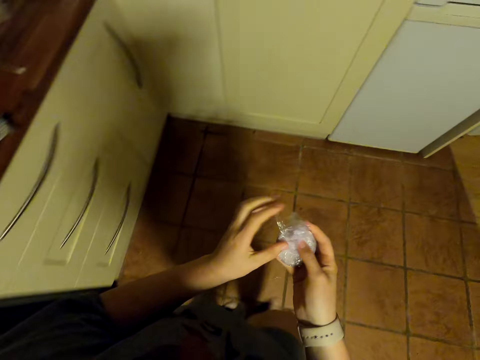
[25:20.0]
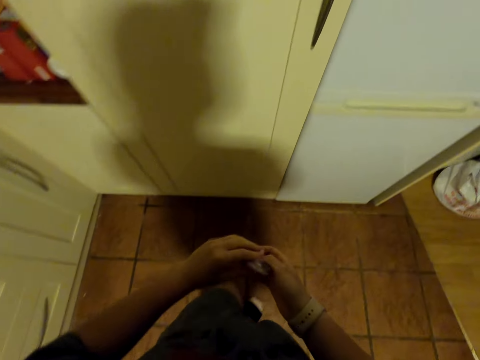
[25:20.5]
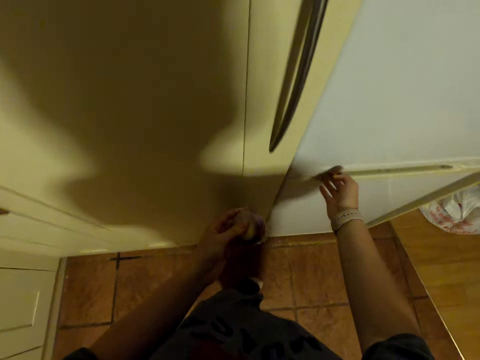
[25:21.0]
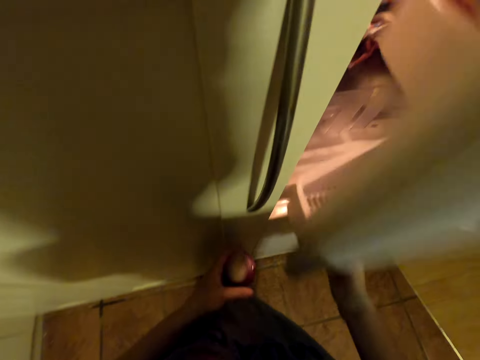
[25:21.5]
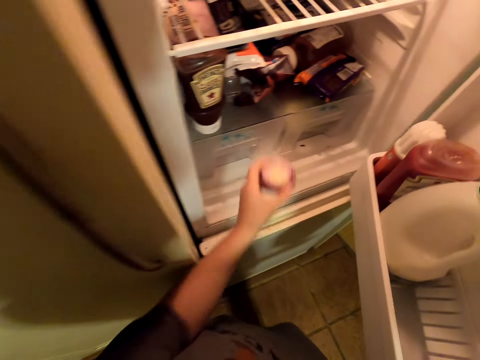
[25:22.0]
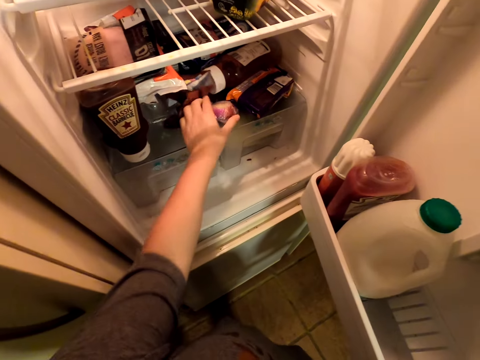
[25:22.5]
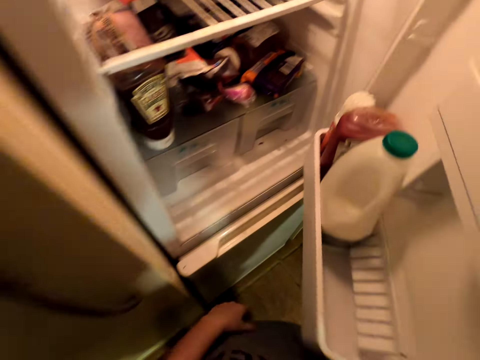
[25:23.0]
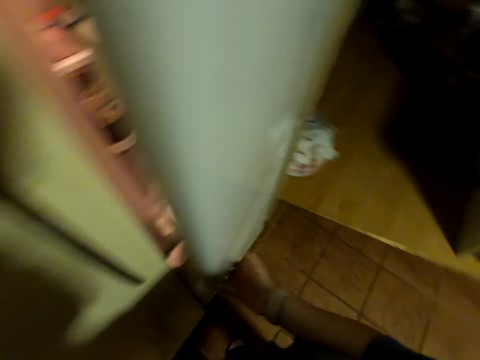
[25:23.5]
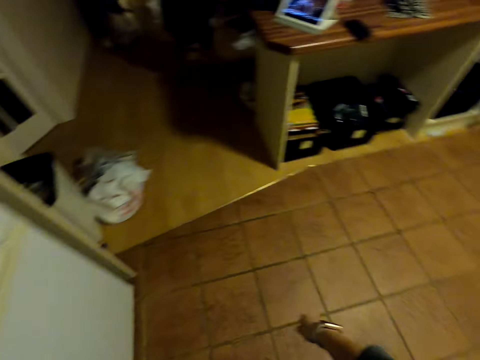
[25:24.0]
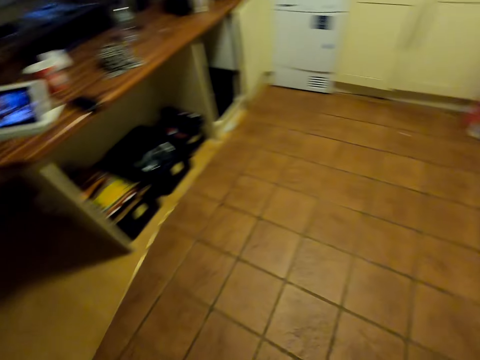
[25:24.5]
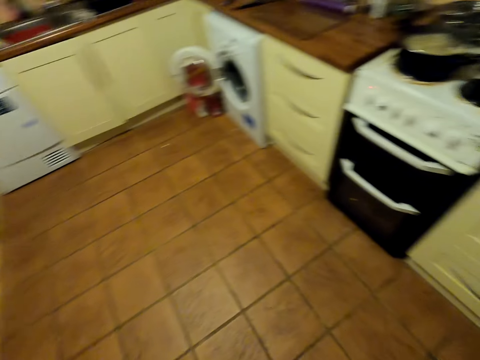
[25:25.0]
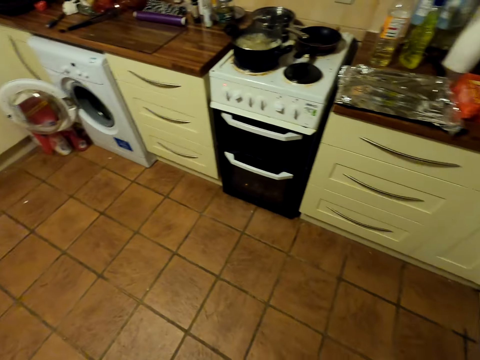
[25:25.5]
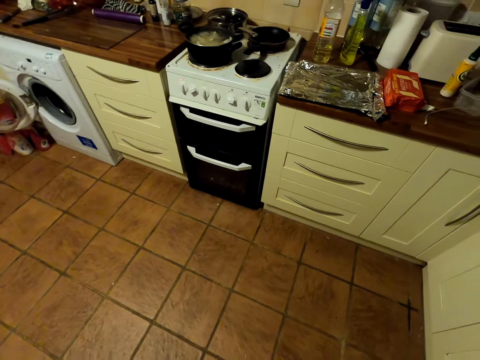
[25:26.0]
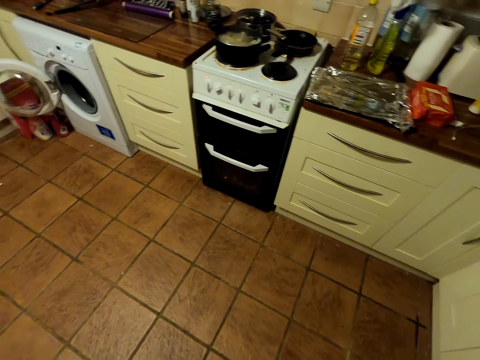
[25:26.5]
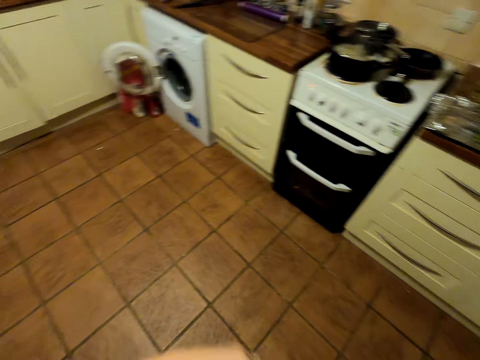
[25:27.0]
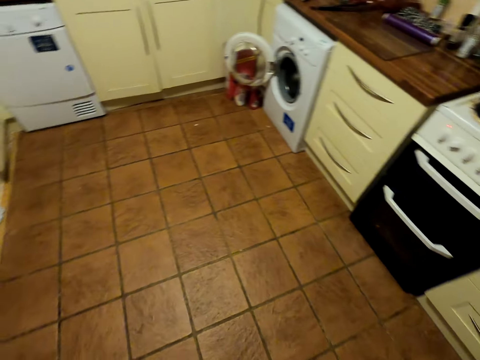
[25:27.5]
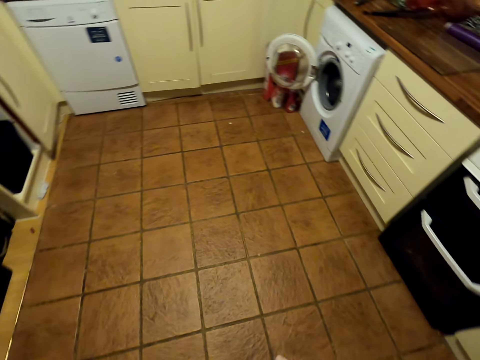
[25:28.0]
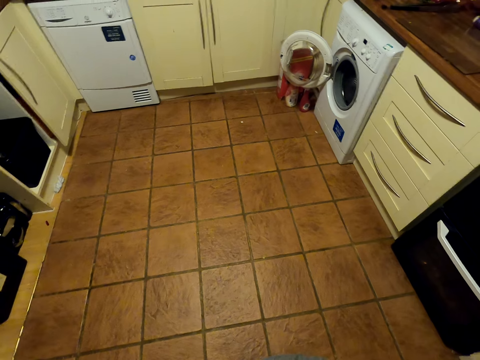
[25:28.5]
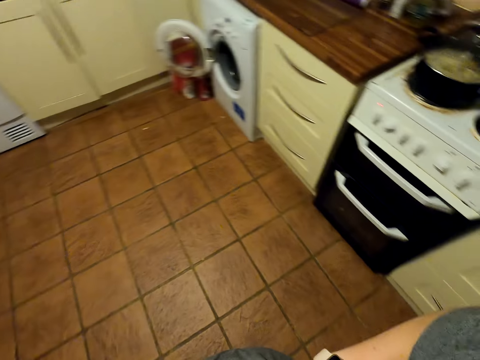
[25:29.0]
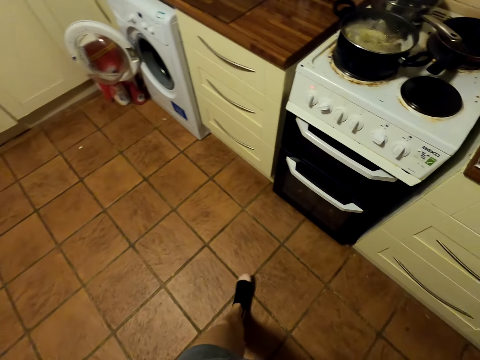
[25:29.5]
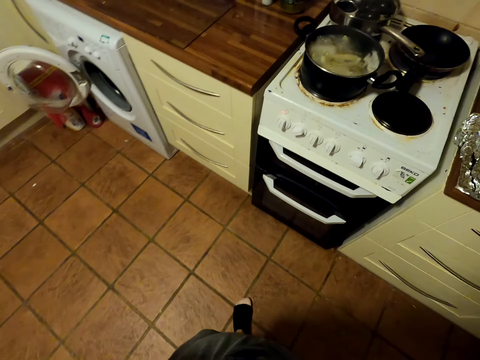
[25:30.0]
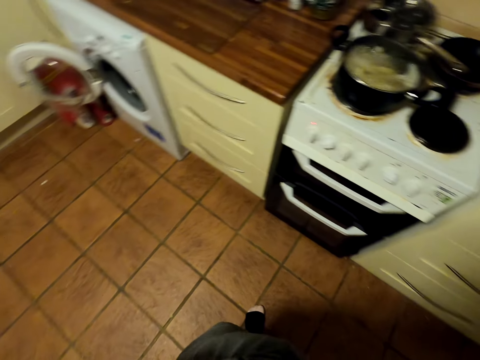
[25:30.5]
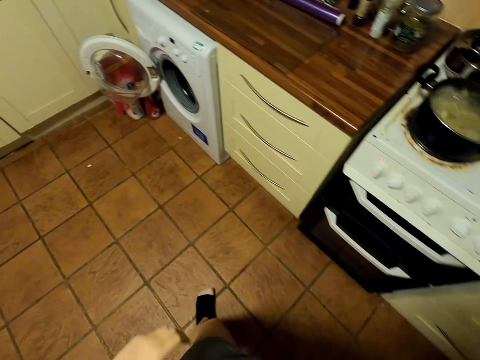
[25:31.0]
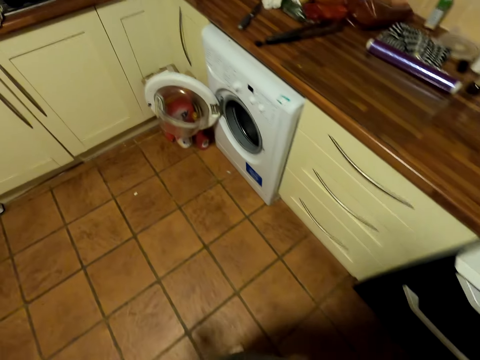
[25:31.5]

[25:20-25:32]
The camera wearer opens a fridge, puts the onion in the fridge, and closes the fridge. They walk around. They look around. They walk in the kitchen.

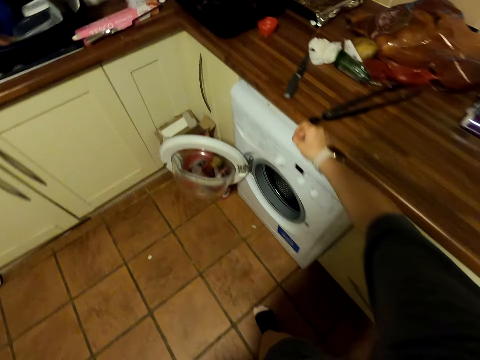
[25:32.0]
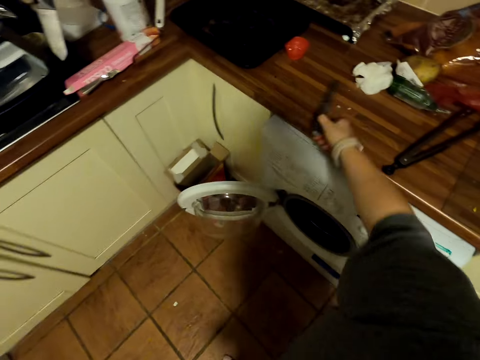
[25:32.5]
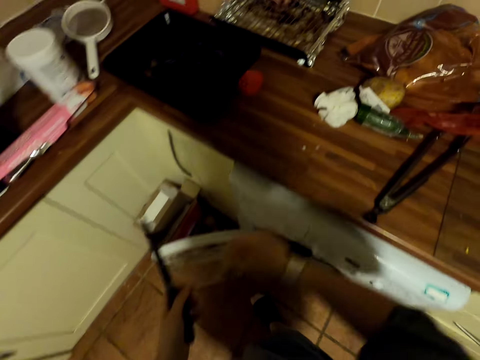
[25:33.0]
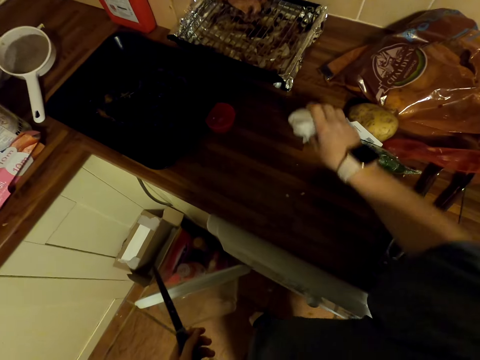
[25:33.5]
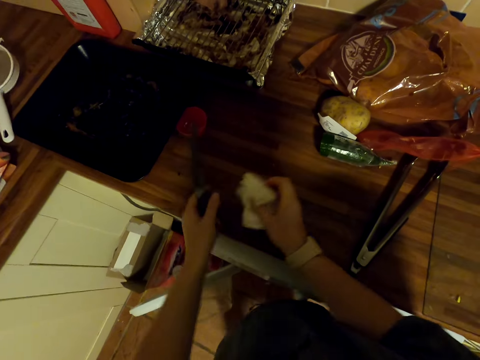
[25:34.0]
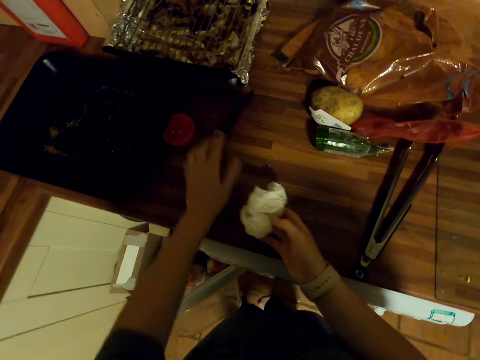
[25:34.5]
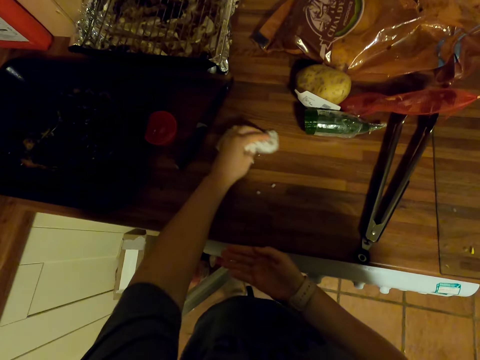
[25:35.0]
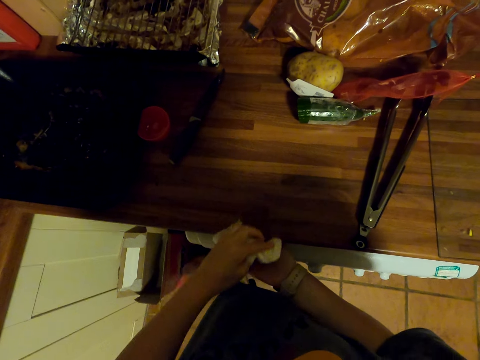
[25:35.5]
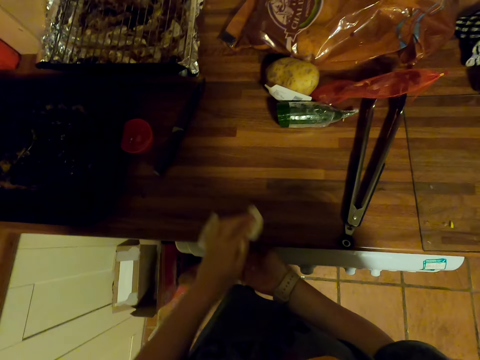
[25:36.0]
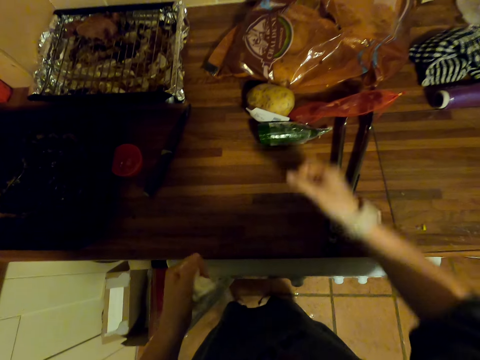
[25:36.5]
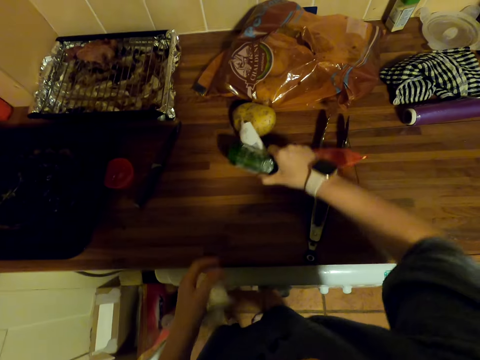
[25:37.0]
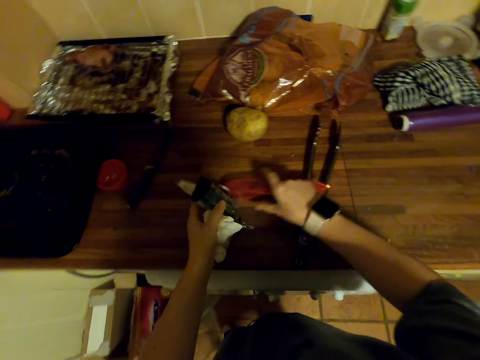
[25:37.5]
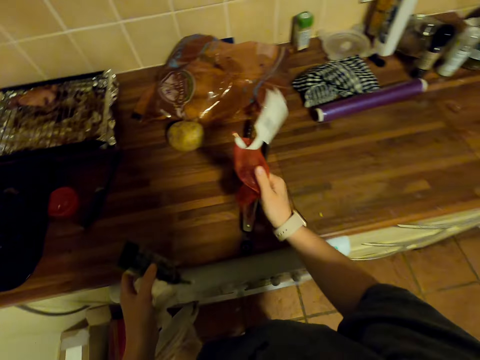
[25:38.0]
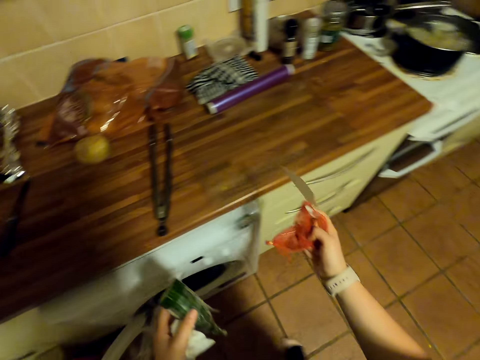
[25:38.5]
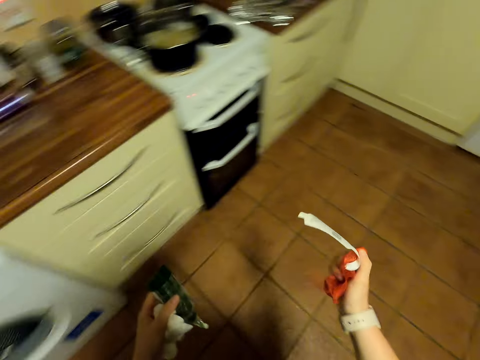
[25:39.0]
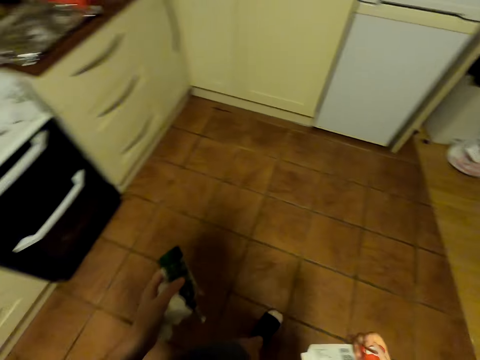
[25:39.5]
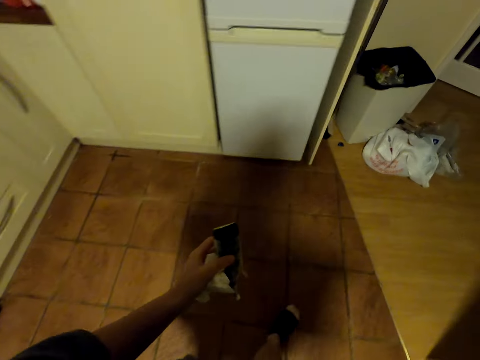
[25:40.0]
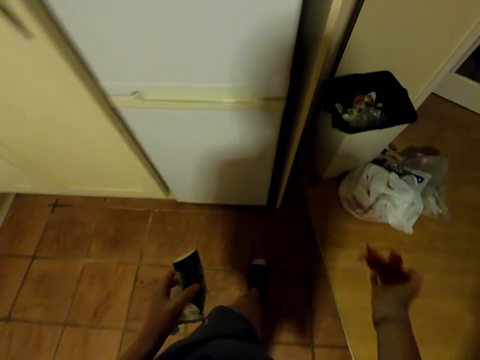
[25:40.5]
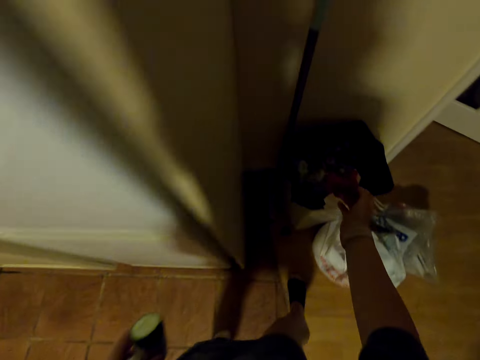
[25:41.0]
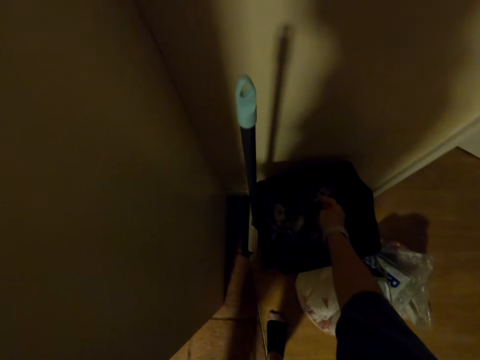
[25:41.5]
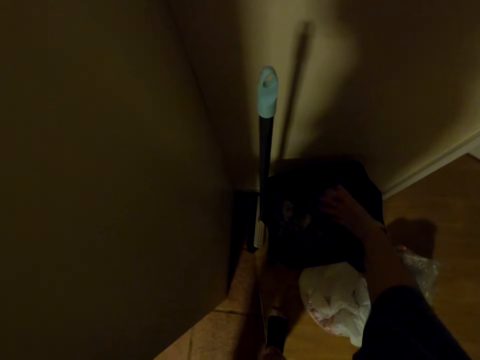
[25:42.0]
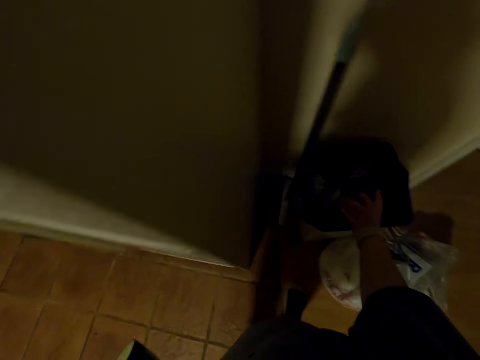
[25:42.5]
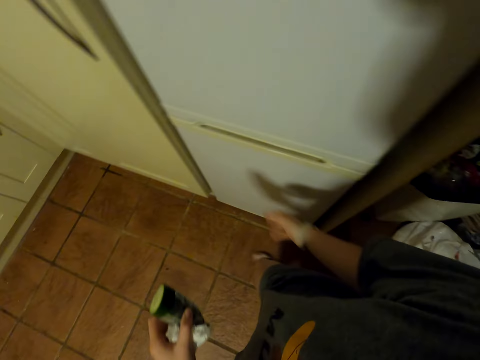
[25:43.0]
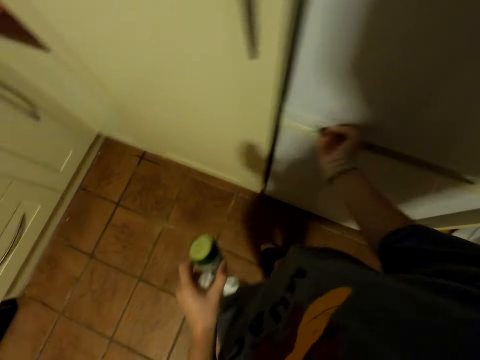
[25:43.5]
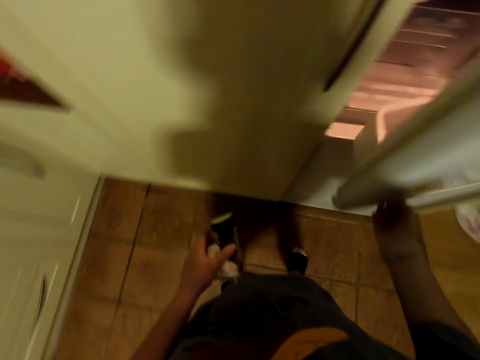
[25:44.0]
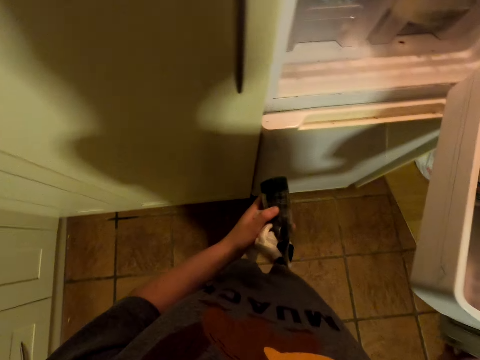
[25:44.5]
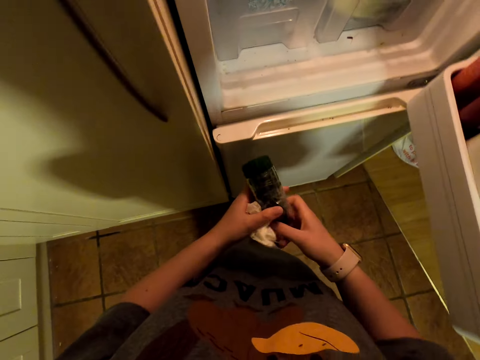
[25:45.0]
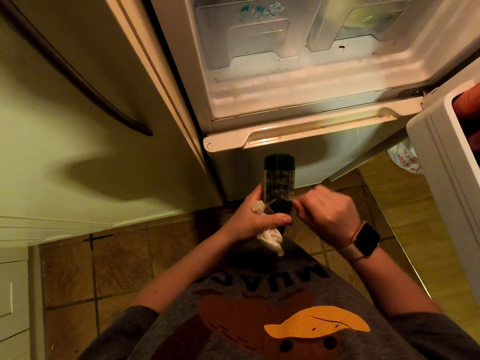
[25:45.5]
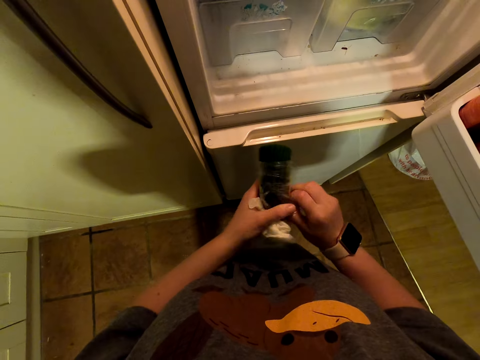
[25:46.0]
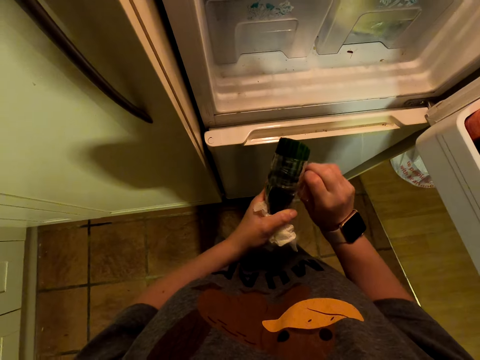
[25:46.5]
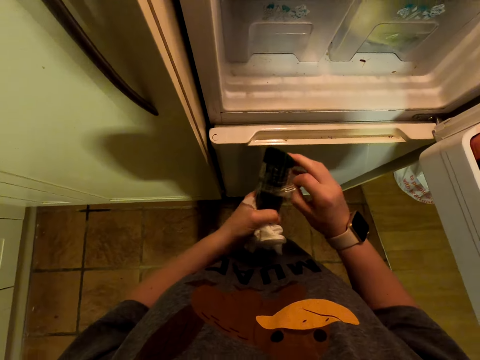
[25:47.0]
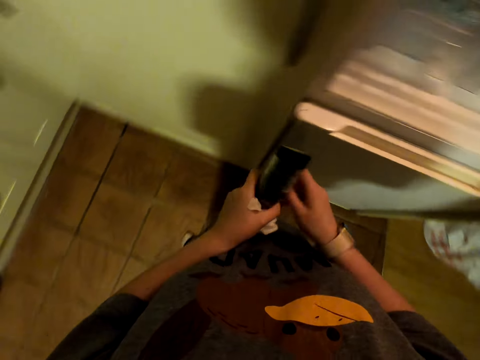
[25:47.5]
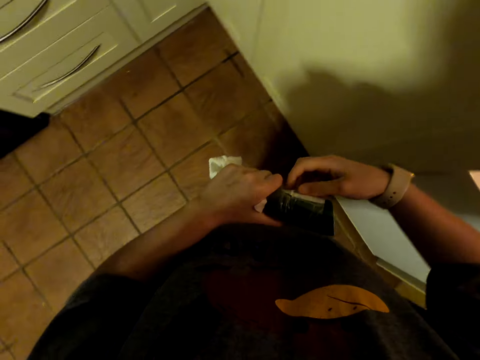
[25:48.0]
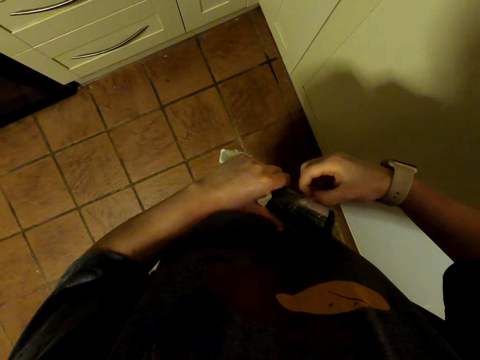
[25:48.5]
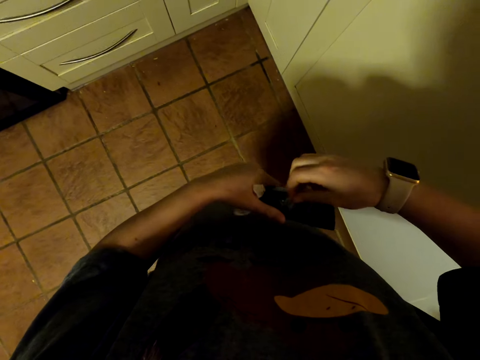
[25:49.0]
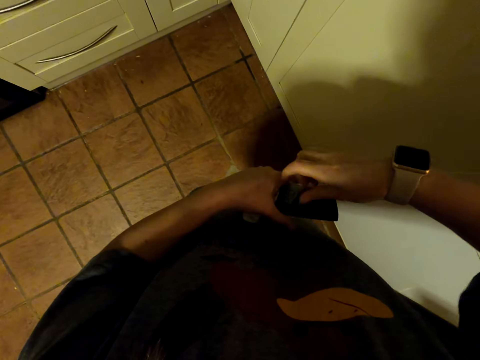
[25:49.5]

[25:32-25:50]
The camera wearer picks up a knife on the countertop. They pick up a serviette on the countertop. They put the knife on the countertop. They pick up the serviette with the other hand and wipe the countertop with the serviette. They pick up a cucumber on the countertop. They pick up a net on the countertop. They walk around. They throw the net in the trash bin. They shake hand. They walk around. They open the fridge. They wrap the cucumber.
